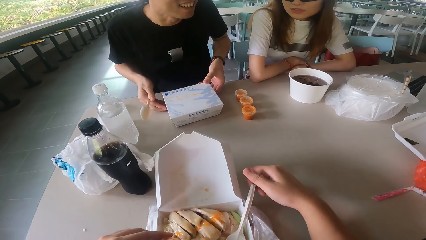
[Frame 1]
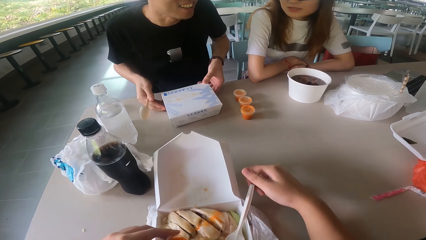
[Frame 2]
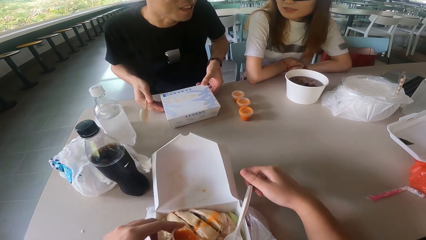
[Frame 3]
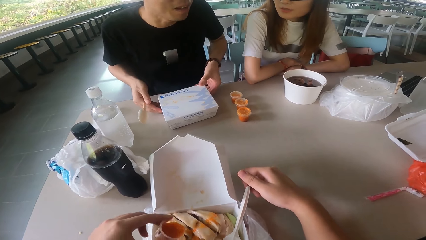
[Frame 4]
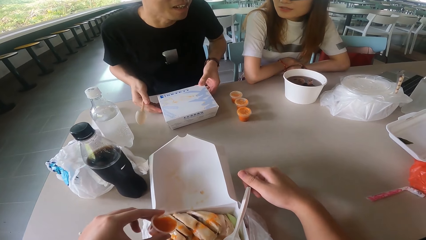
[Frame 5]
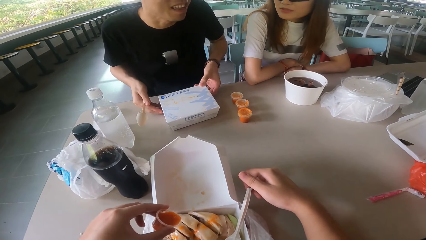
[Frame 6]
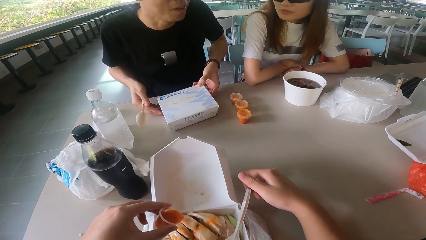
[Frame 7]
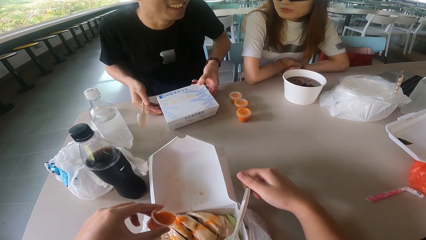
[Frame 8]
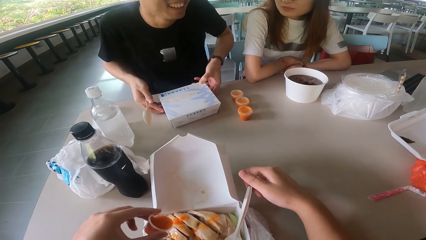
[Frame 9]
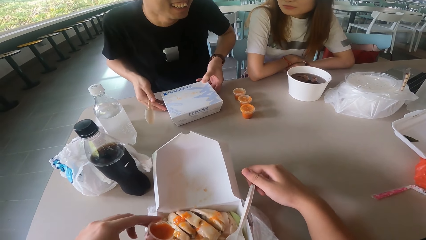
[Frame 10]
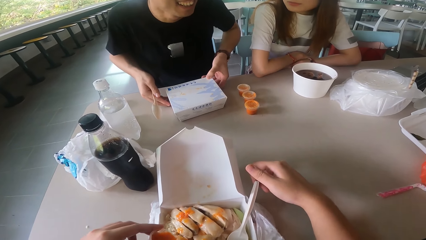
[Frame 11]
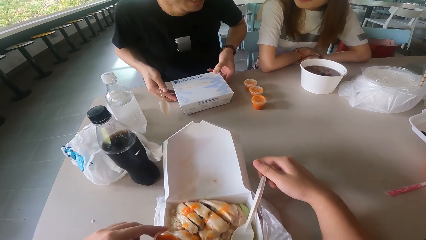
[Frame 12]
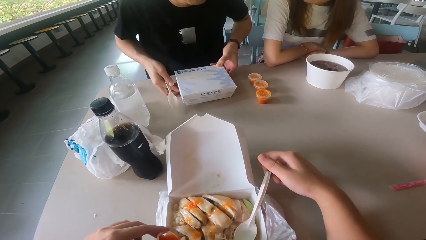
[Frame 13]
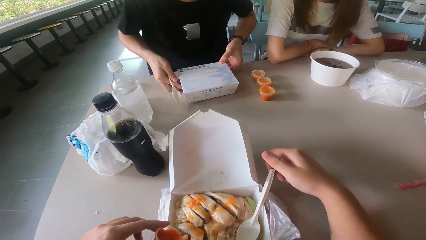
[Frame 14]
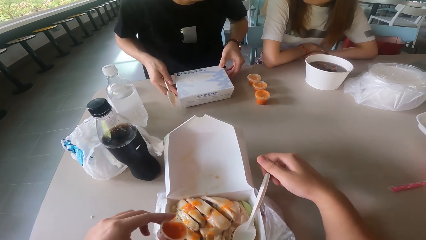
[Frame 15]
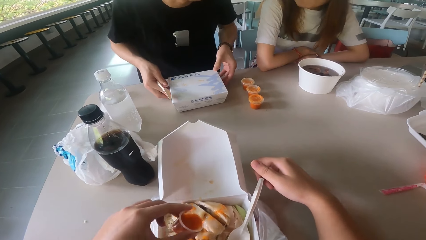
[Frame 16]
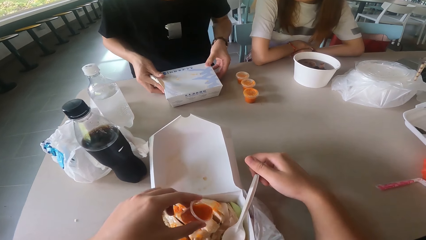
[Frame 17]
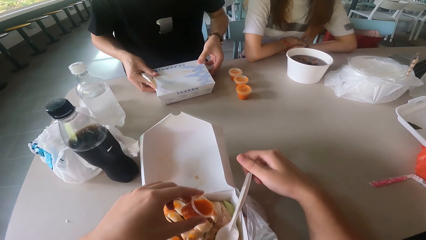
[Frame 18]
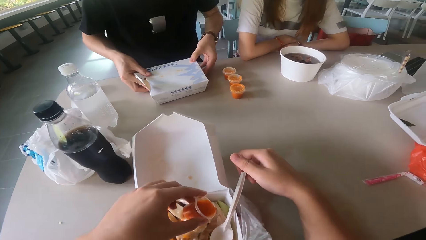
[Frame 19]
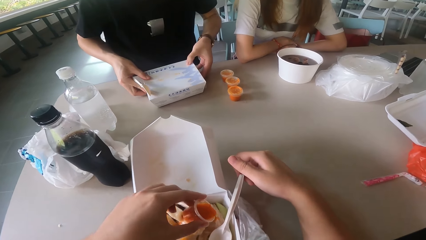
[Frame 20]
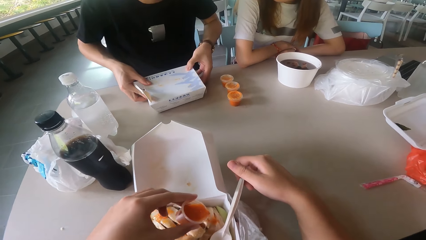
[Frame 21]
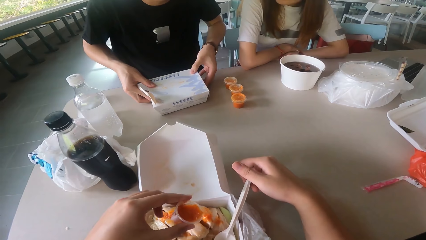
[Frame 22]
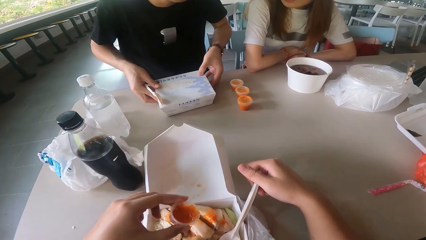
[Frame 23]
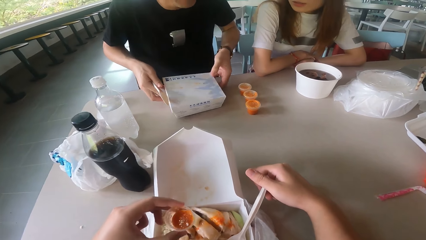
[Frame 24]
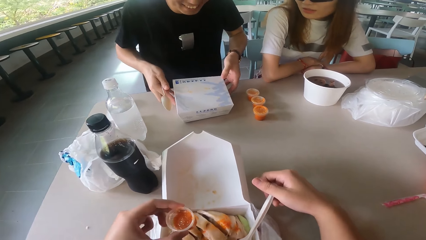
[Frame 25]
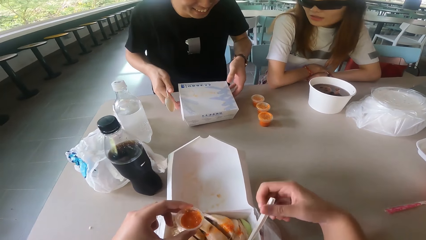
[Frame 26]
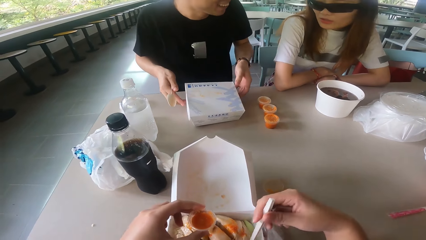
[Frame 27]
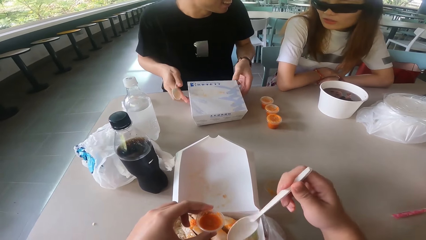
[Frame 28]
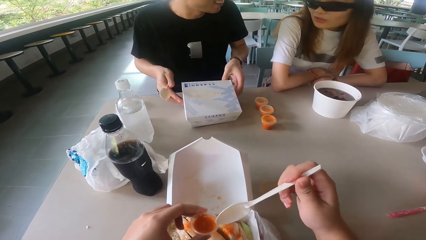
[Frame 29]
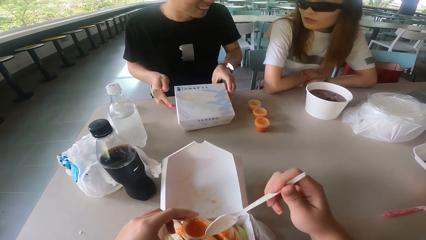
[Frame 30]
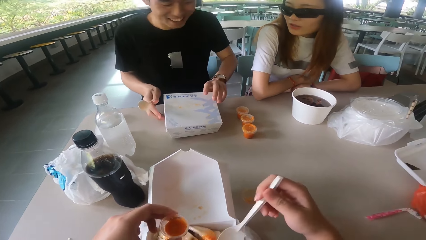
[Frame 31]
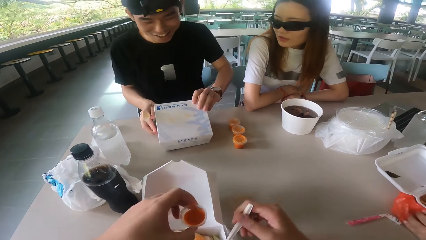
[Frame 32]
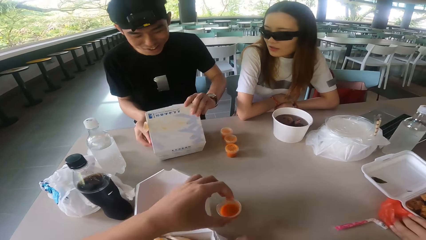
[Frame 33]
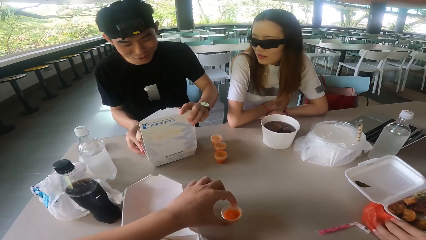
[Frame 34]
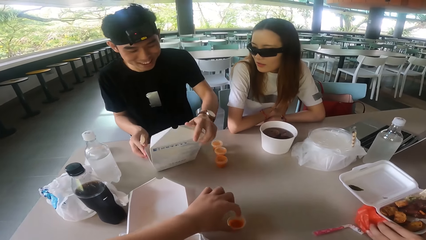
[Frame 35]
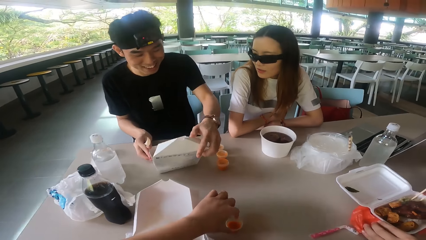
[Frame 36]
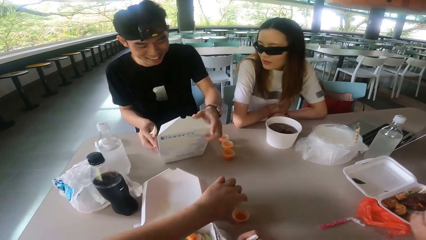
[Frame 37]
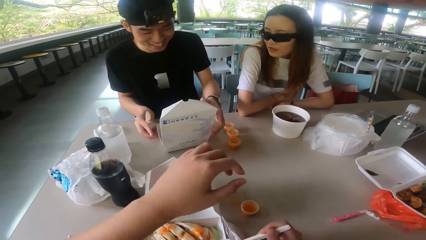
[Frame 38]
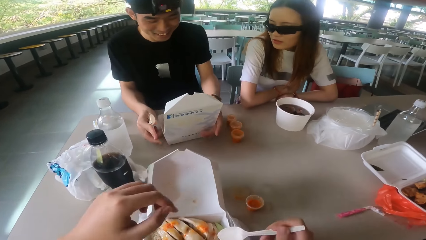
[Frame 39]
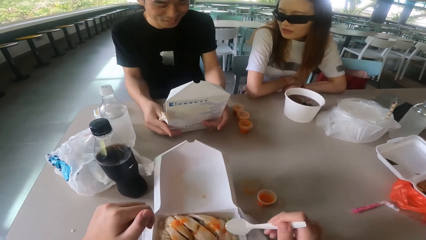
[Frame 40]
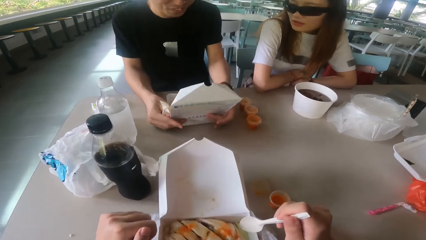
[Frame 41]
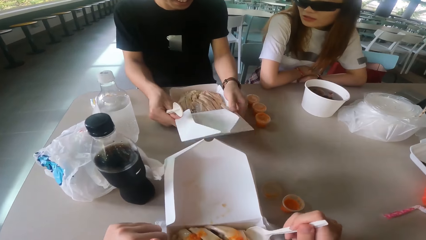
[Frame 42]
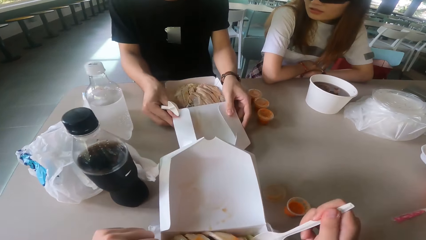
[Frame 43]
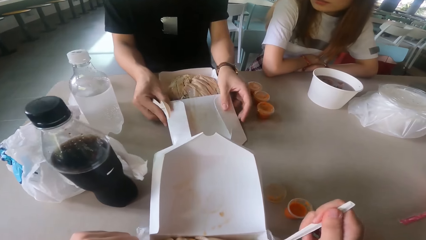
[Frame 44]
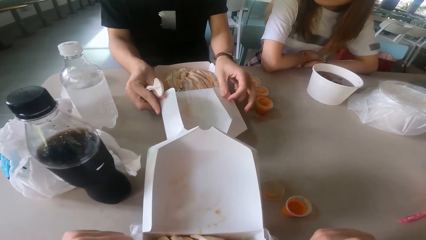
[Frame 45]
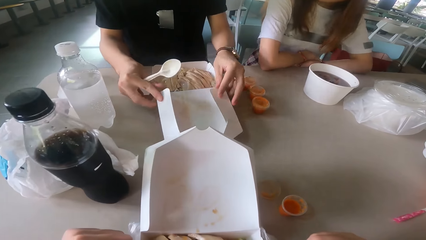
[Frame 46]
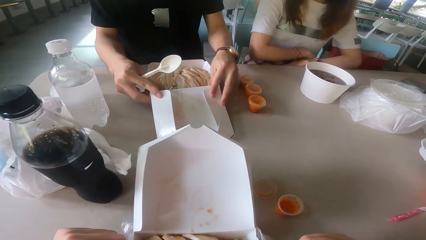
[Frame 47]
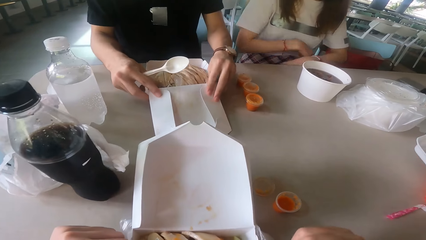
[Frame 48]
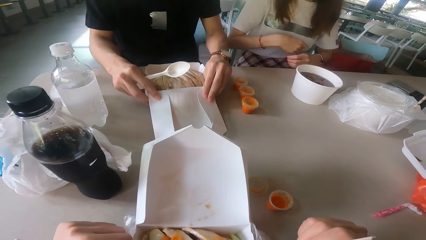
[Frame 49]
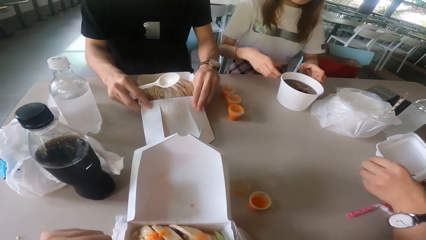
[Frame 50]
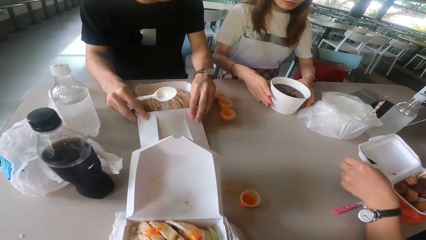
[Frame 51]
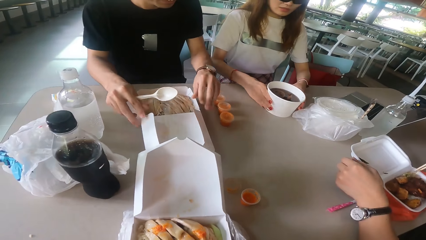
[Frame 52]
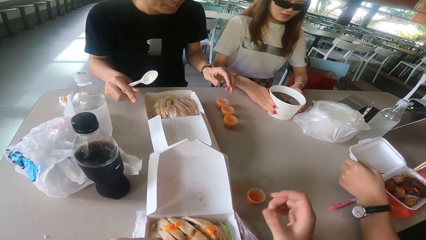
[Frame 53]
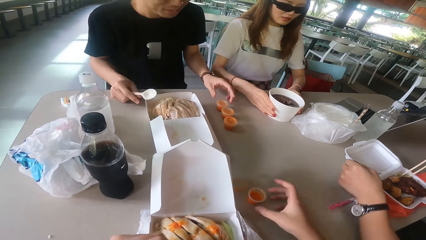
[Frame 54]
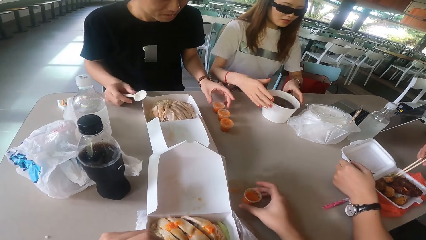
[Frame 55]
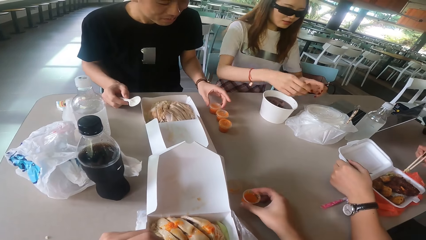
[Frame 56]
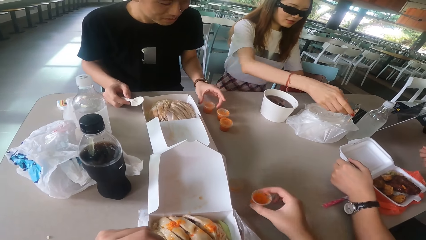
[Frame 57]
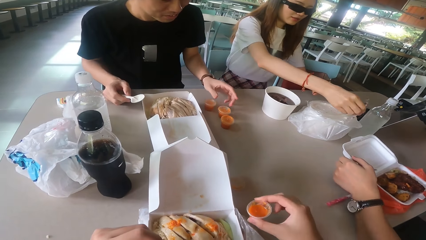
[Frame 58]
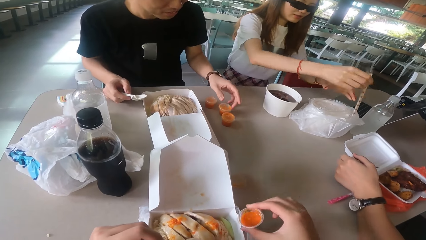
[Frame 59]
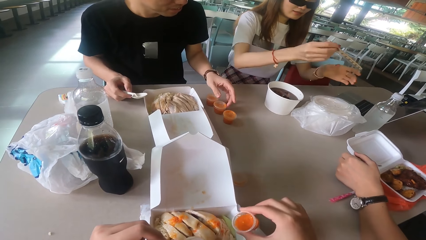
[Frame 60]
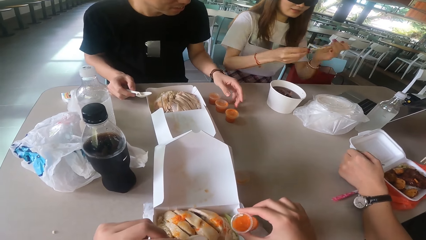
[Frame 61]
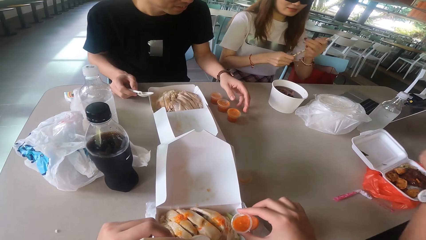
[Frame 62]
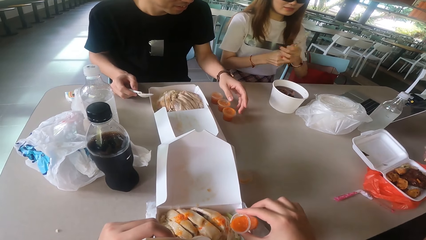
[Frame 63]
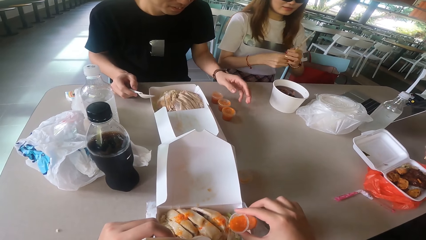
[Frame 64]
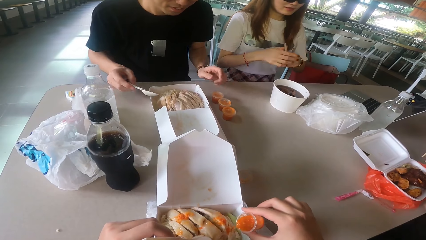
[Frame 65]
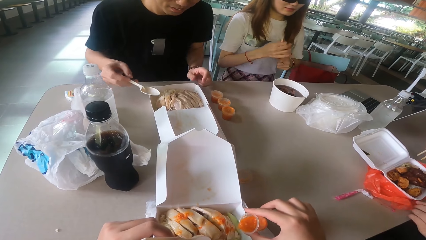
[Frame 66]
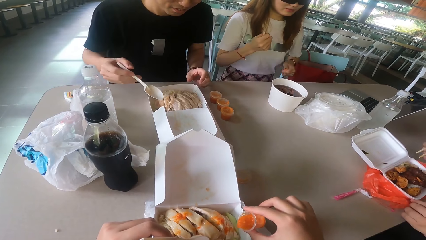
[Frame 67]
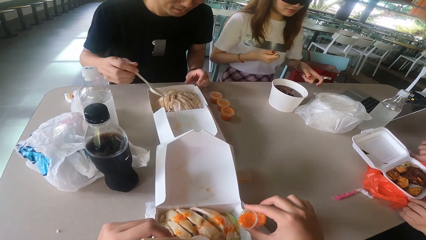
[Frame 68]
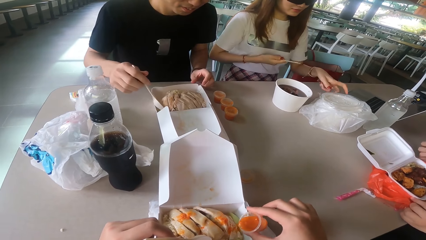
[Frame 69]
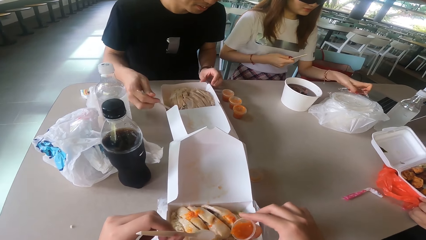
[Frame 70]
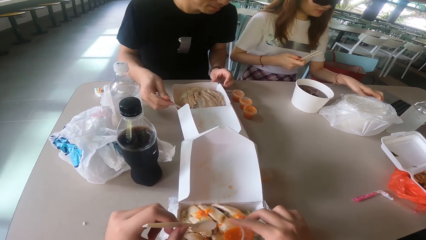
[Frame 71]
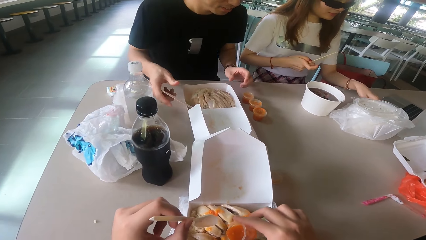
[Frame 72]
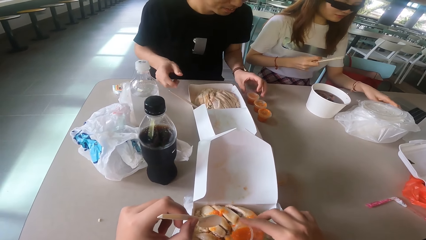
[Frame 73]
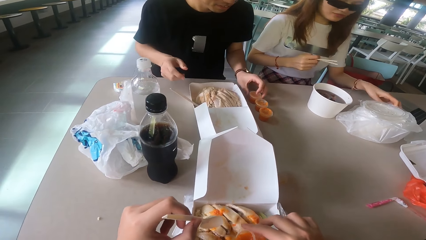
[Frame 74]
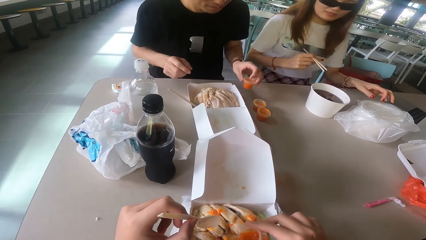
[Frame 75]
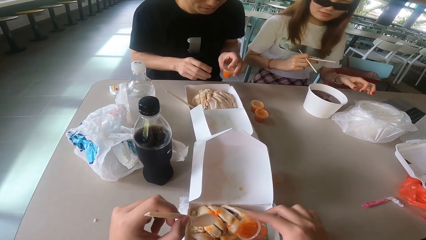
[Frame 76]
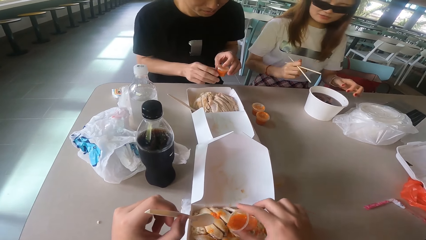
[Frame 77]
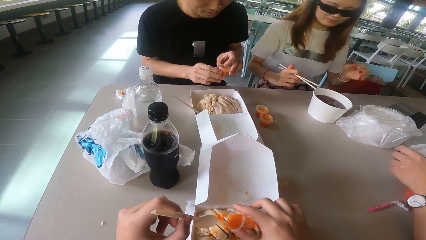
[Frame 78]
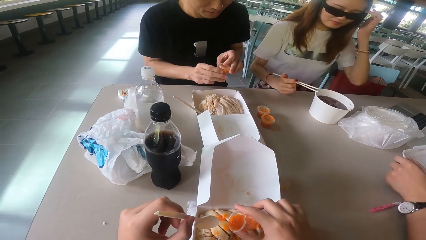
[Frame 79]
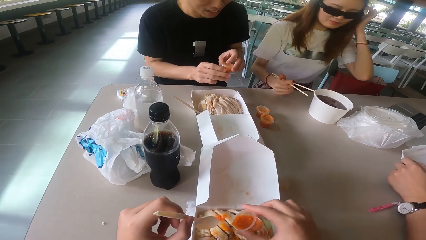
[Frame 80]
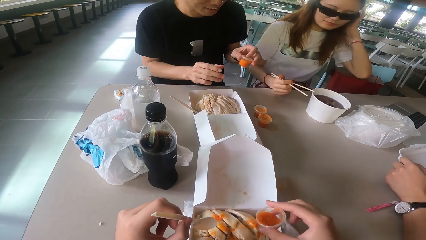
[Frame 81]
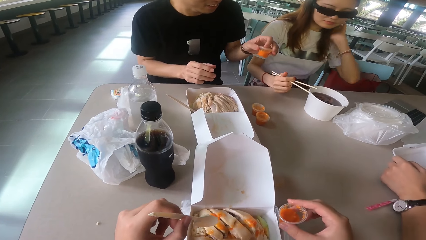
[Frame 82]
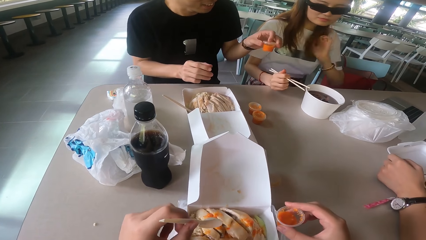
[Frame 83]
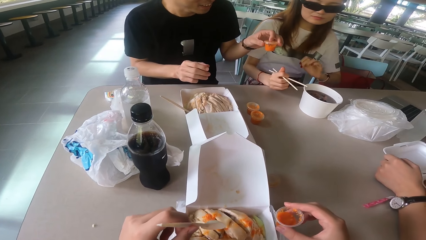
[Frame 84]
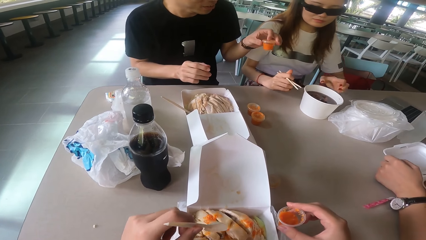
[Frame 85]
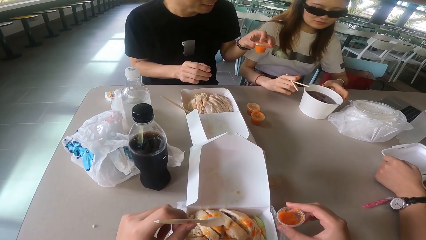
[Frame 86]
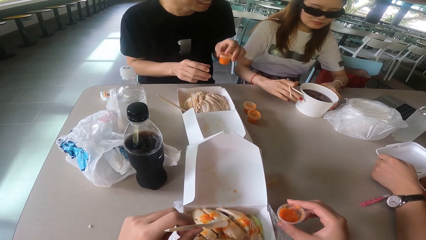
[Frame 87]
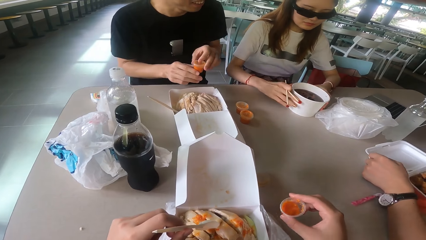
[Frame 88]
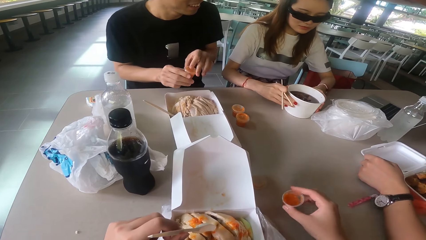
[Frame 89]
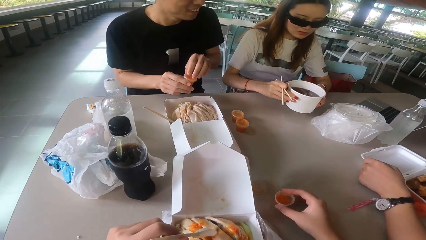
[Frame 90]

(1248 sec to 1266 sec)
The camera wearer eats the food. They pour the soup to the food. A man opens the box. The camera wearer puts the salad soup on the table. The man opens the box. The camera wearer eats with a spoon. A woman picks the bowl. The man picks the salad soup. The camera wearer picks the salad soup or spice from the table. The woman picks something. The camera wearer pours the spice on the food. Someone scoops the food. The man picks the salad soup. Another man opens the box. The woman picks the bowl.
